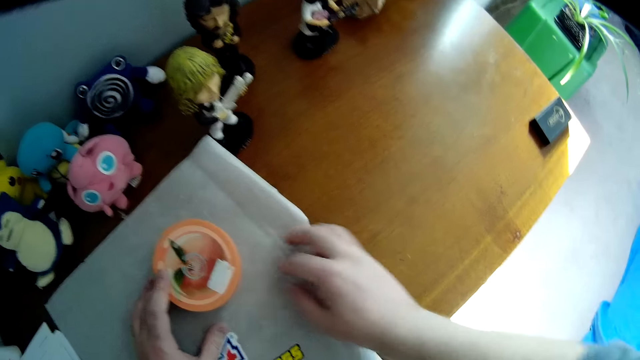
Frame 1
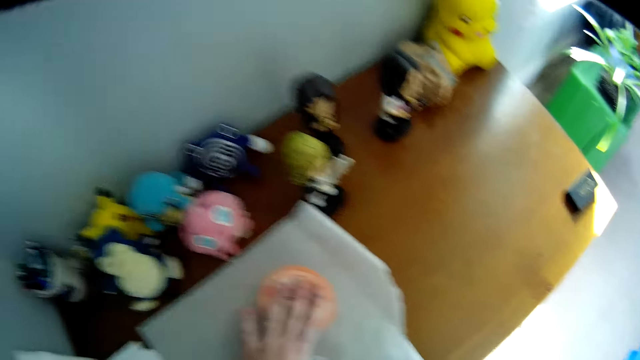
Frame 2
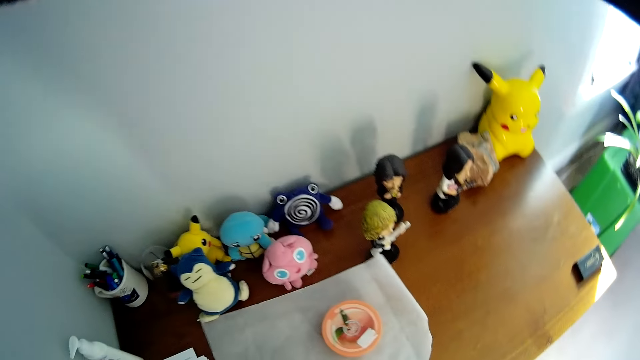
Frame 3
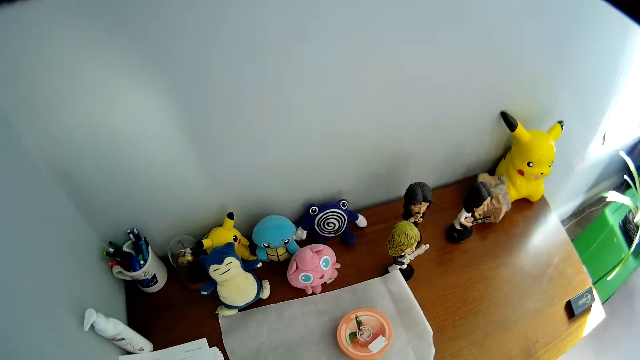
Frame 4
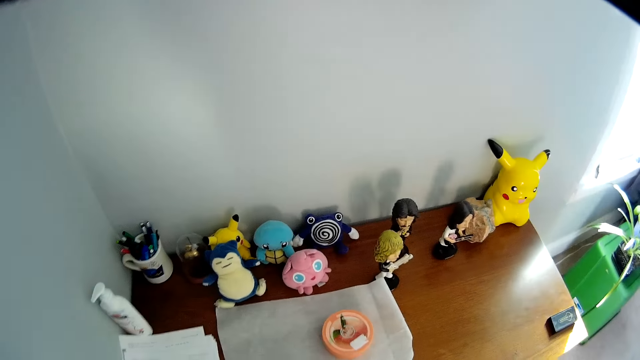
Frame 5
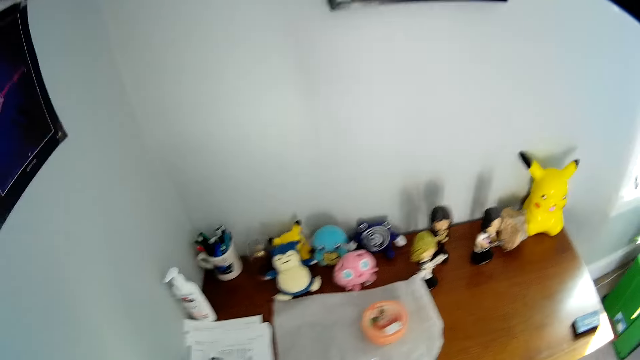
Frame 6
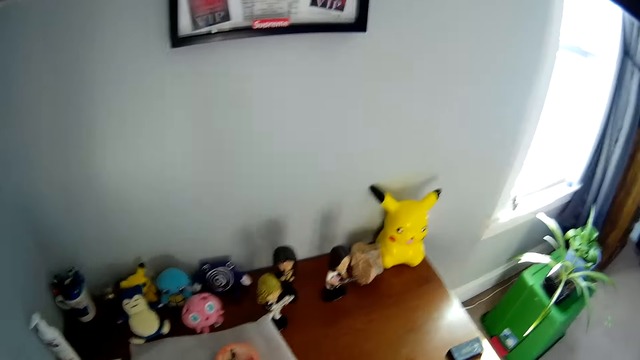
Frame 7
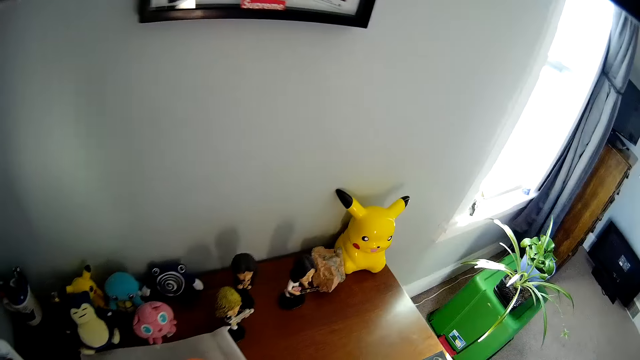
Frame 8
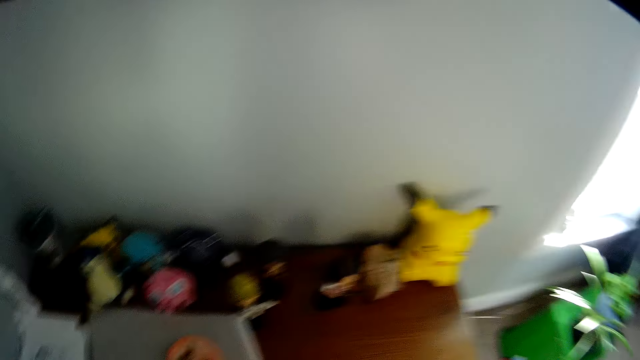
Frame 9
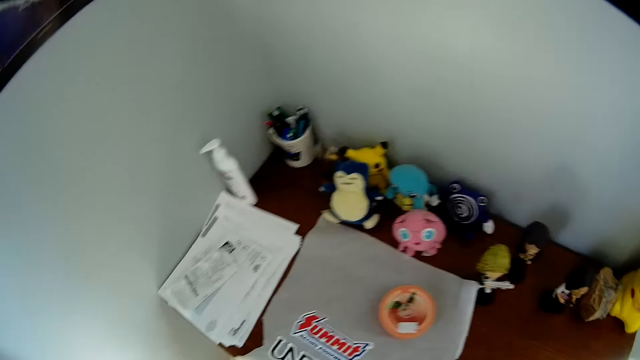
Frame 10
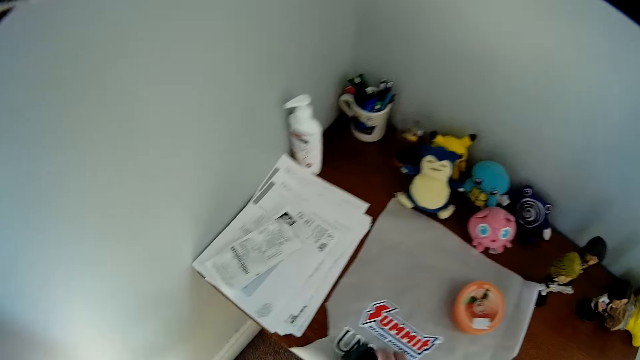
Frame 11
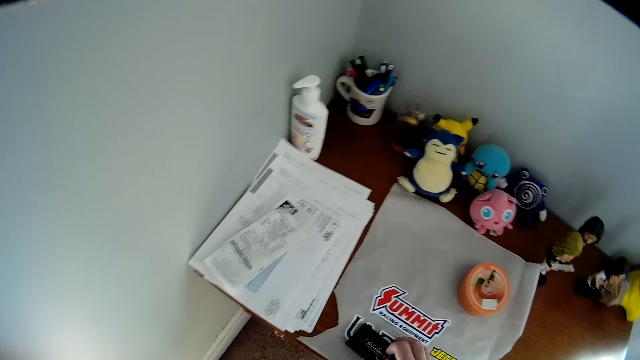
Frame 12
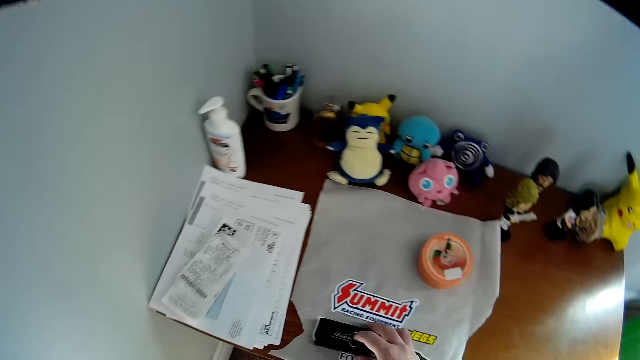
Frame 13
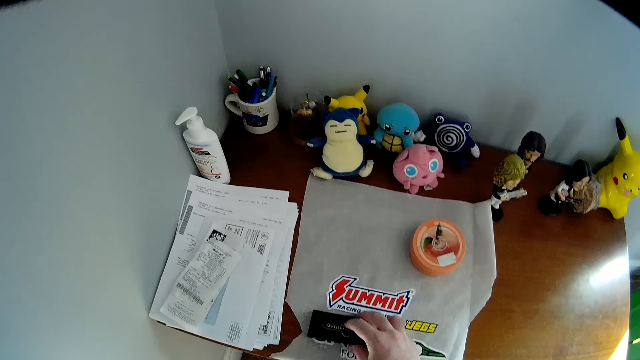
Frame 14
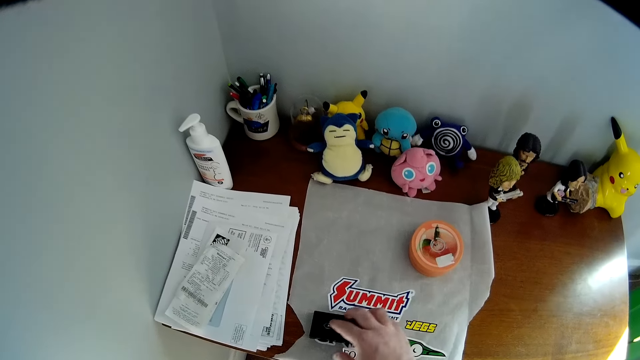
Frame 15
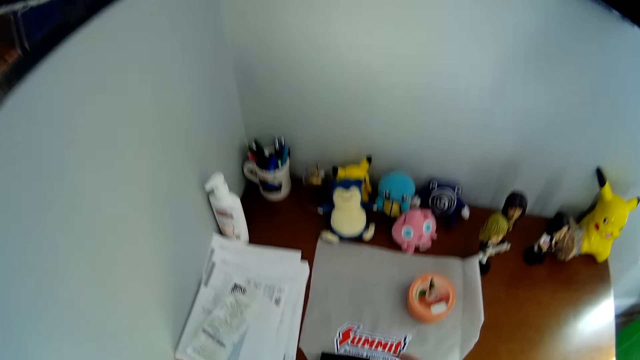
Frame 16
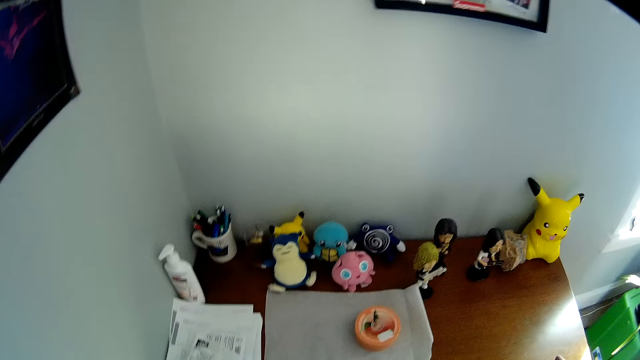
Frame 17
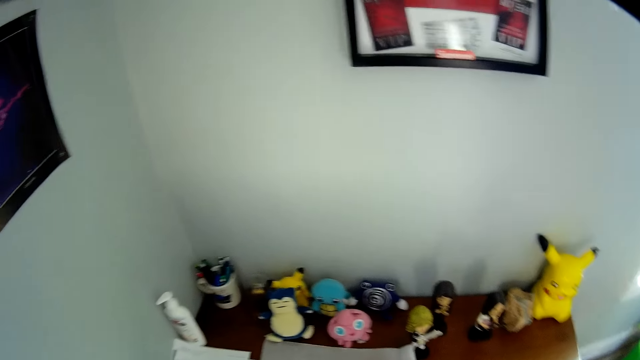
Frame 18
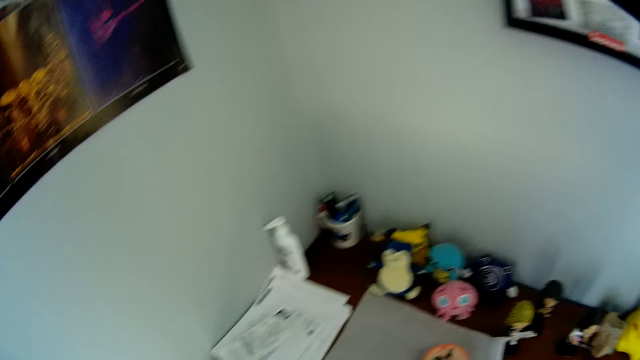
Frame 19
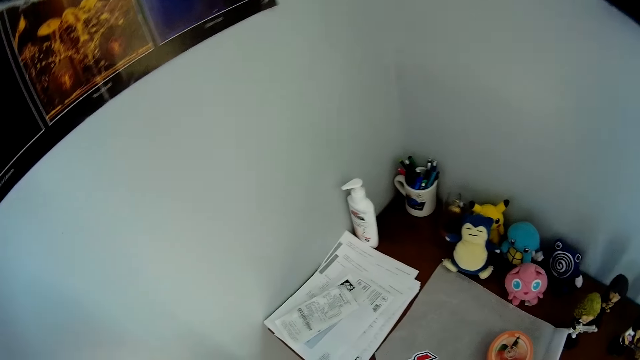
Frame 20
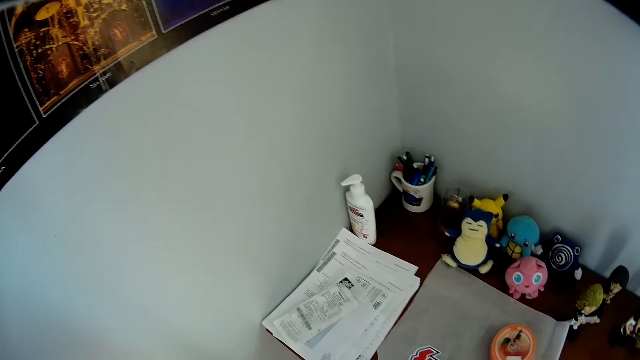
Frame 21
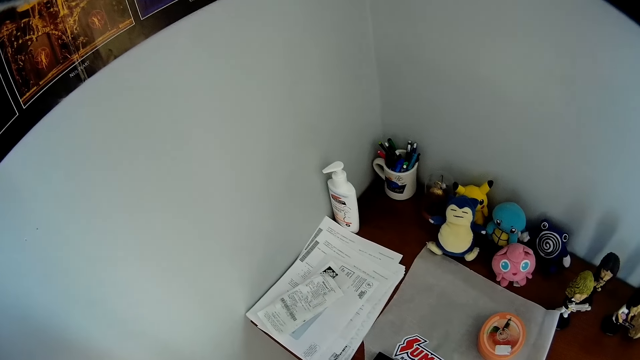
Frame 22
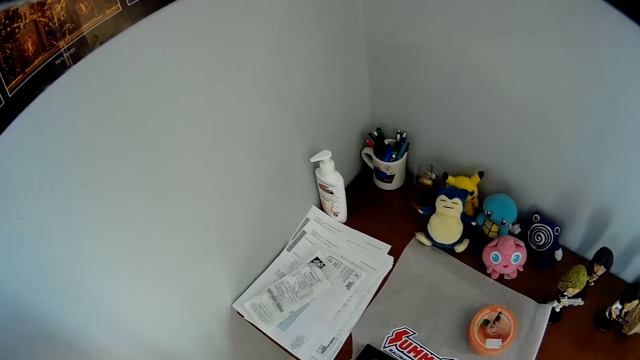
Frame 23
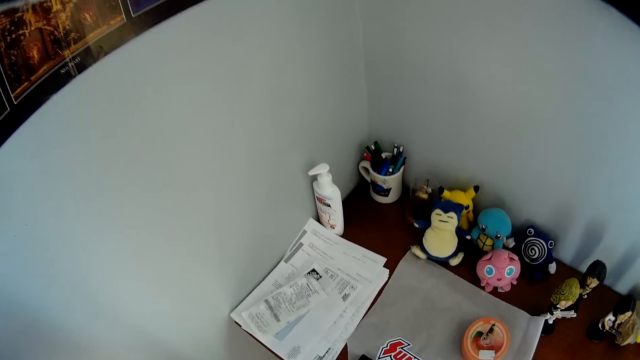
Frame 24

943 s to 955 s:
The camera wearer looks around the room.

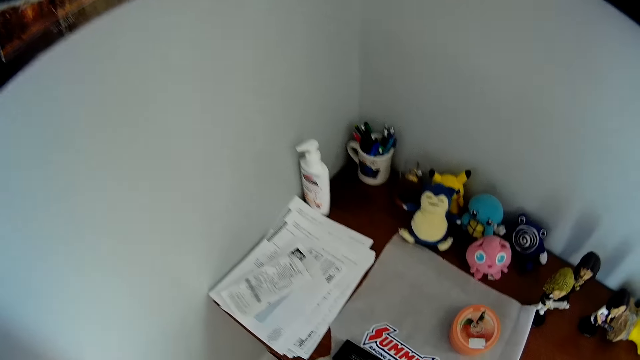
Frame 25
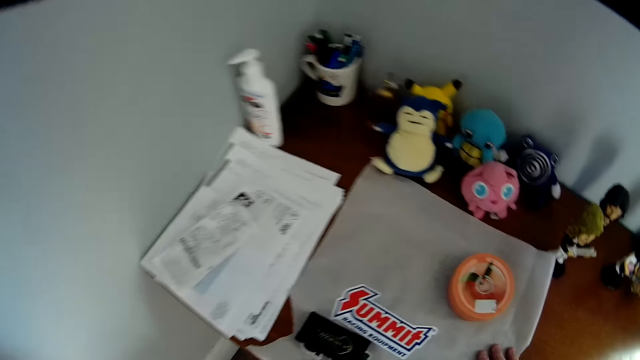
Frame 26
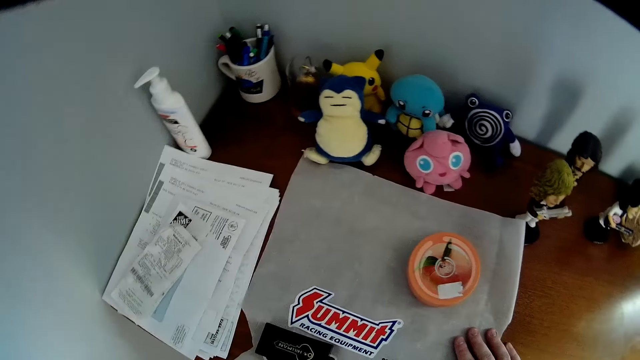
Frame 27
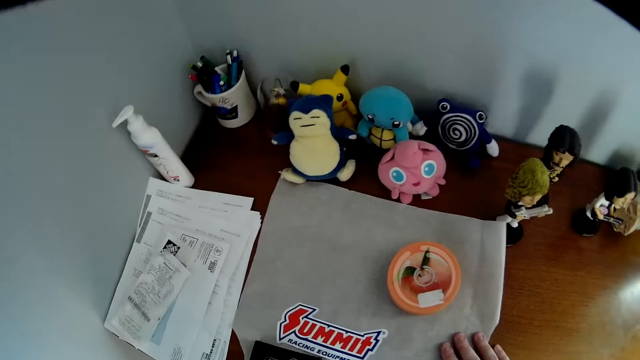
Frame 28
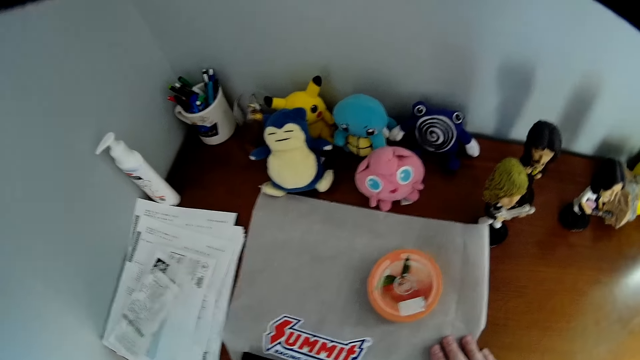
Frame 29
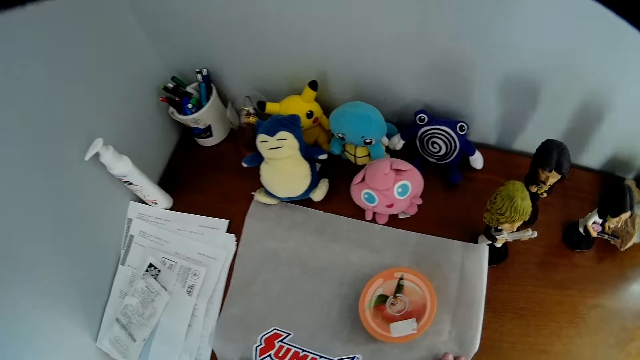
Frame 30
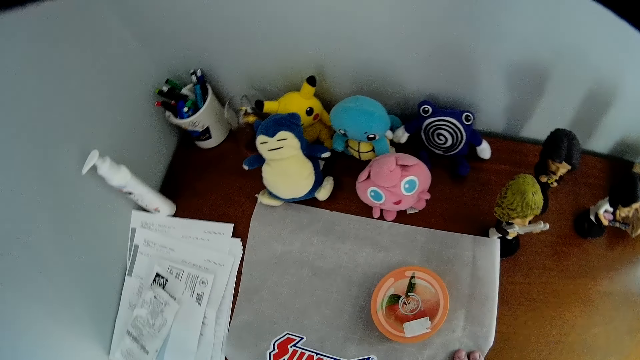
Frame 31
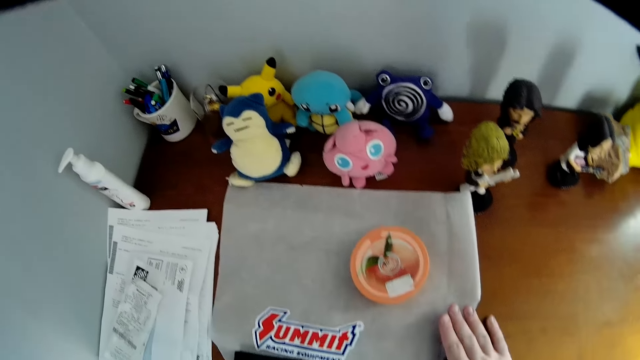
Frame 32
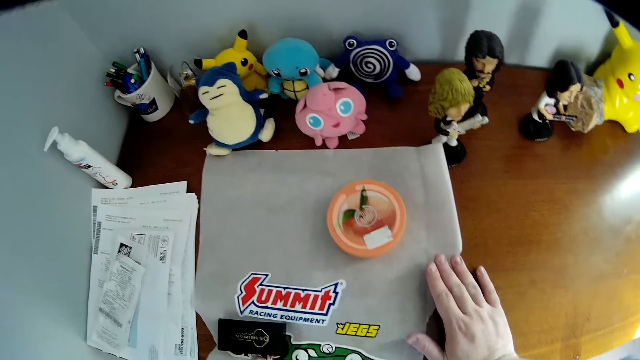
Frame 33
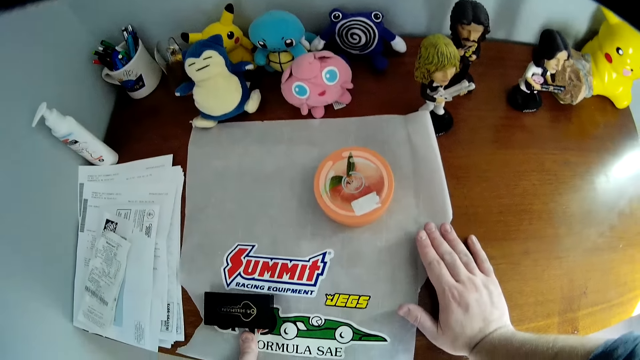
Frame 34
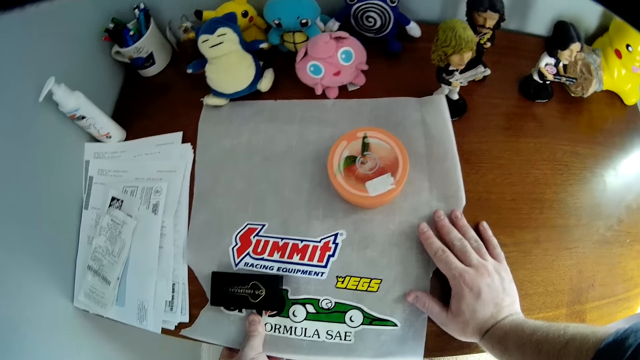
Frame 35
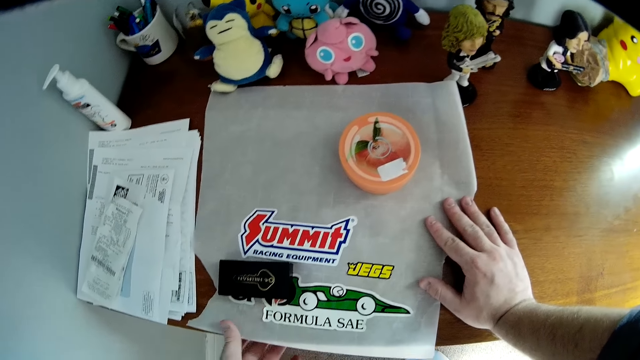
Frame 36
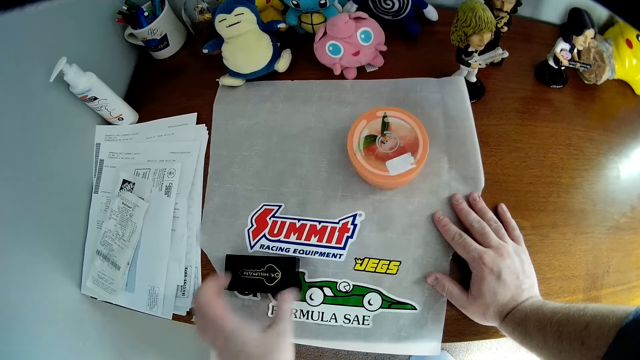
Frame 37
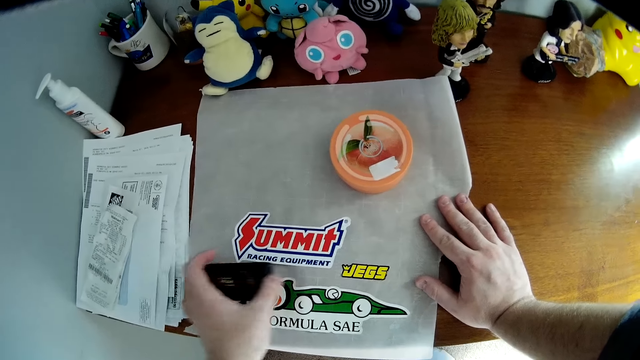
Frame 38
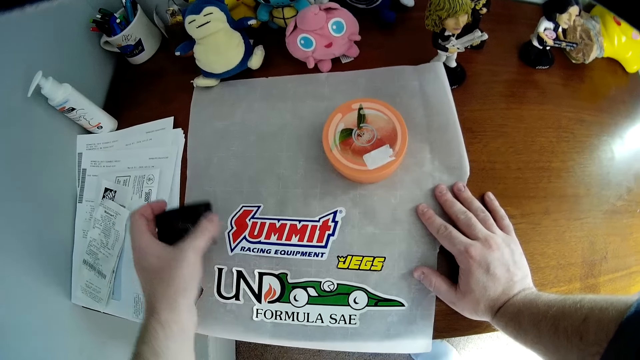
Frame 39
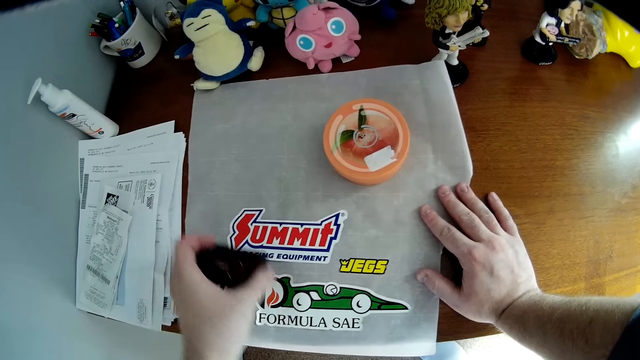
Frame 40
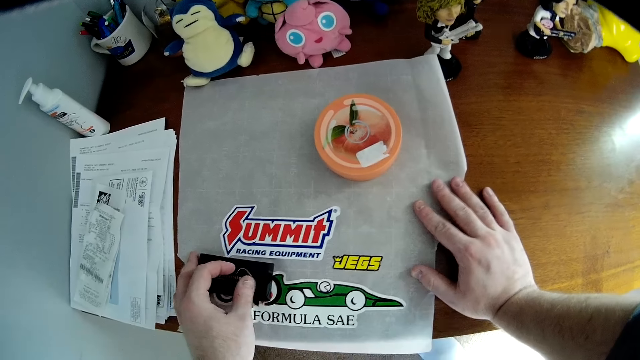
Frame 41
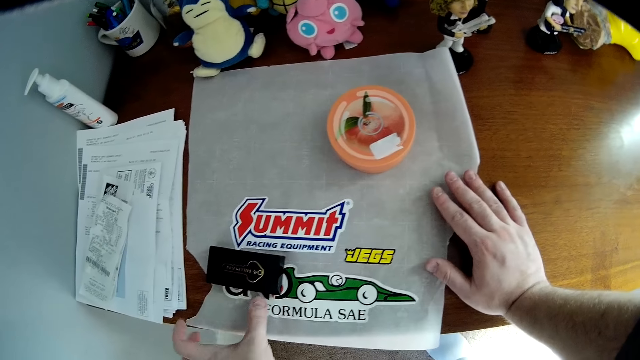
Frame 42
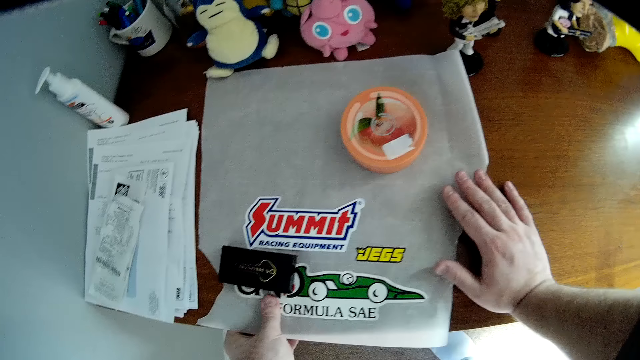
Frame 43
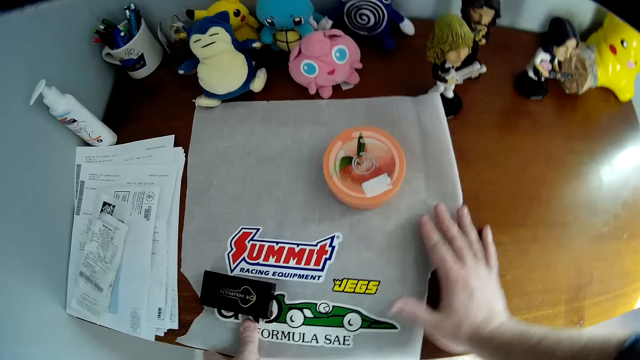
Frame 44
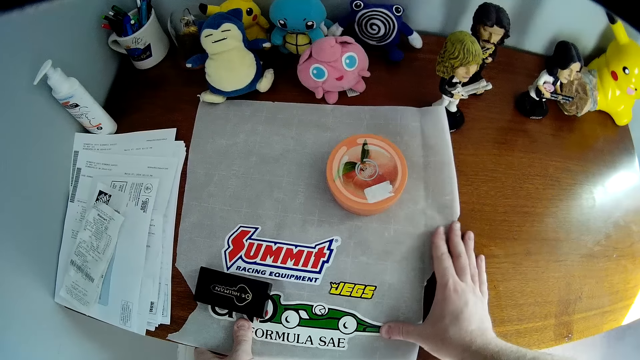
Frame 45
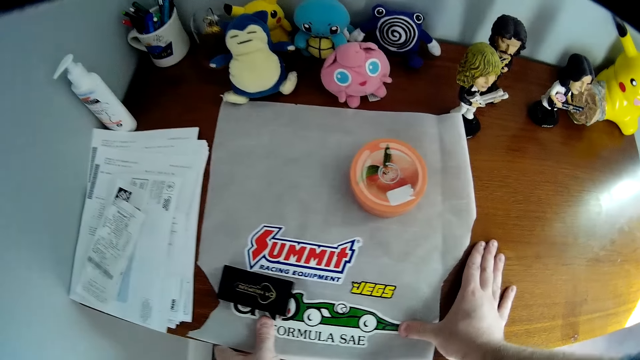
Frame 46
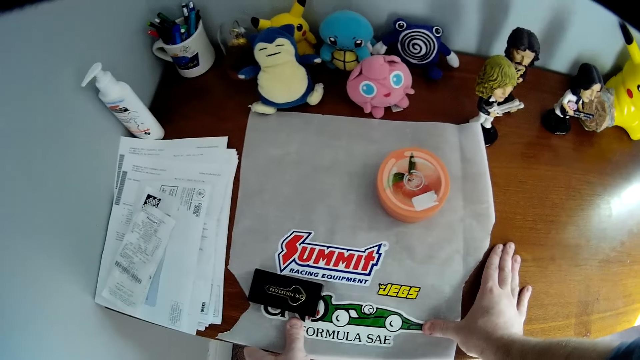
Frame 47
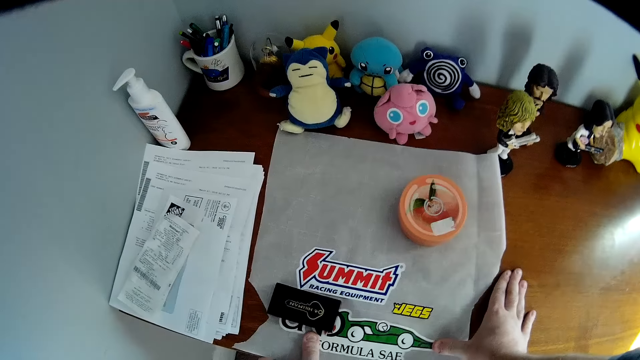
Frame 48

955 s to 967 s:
The camera wearer looks at the paper.
